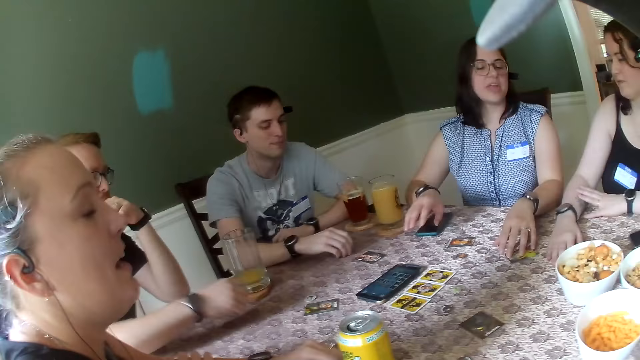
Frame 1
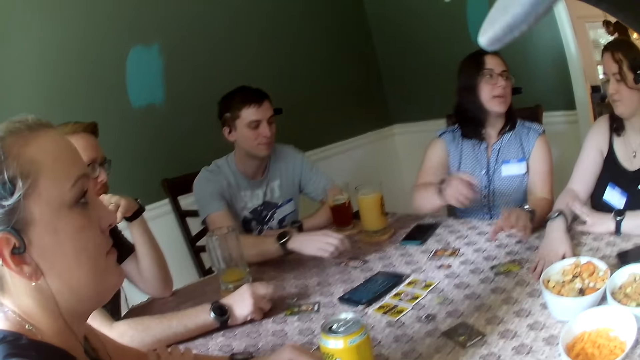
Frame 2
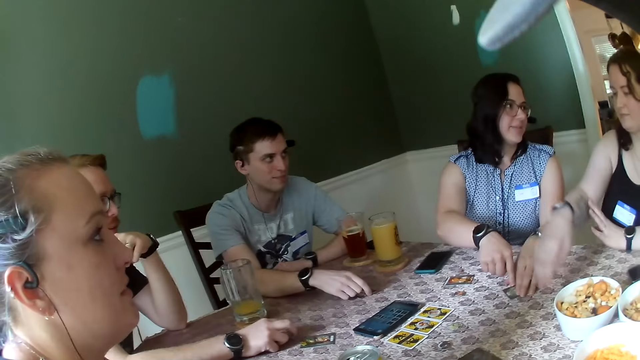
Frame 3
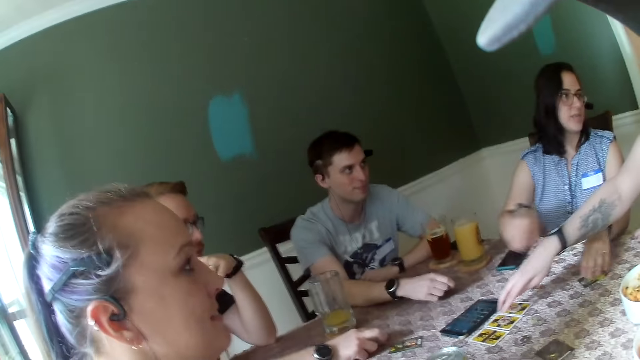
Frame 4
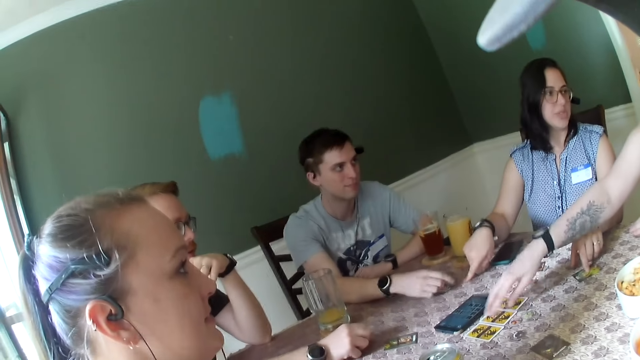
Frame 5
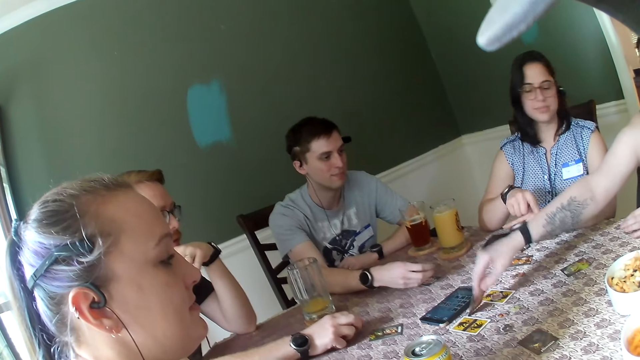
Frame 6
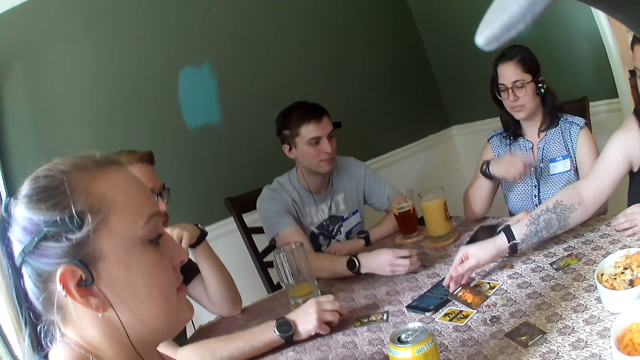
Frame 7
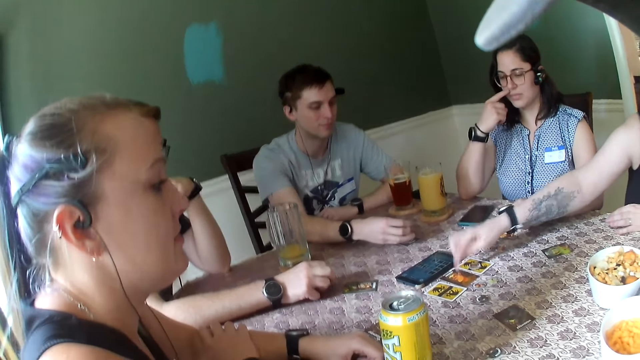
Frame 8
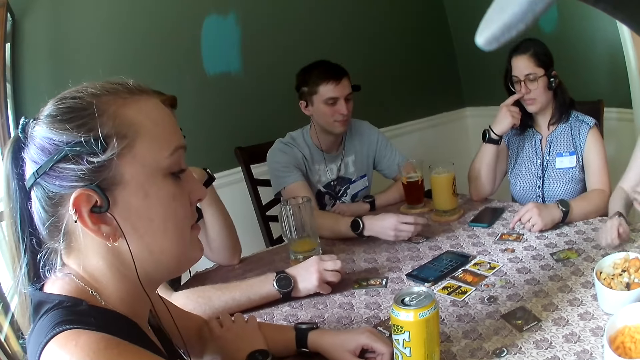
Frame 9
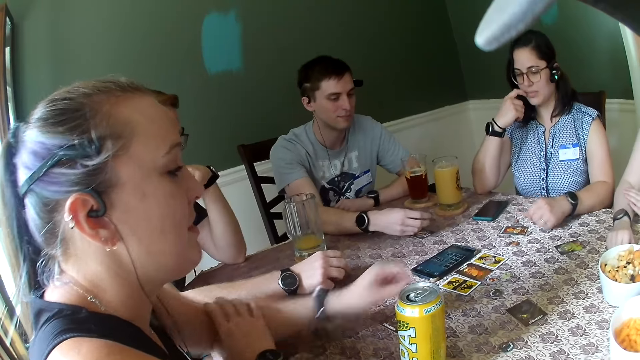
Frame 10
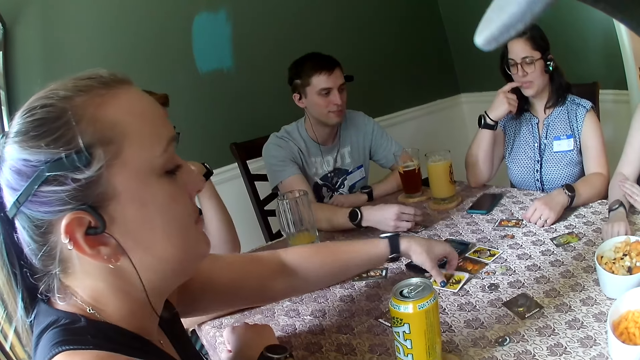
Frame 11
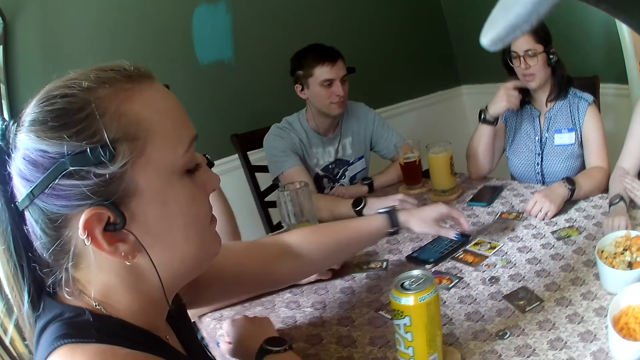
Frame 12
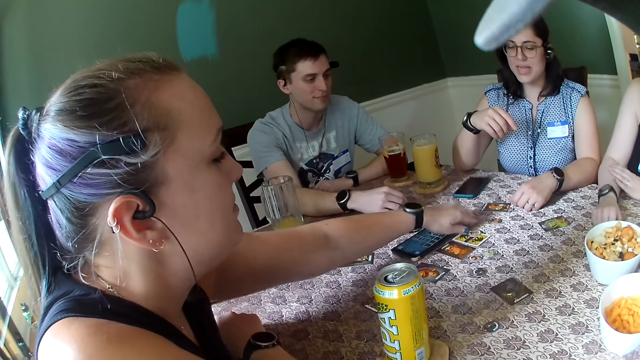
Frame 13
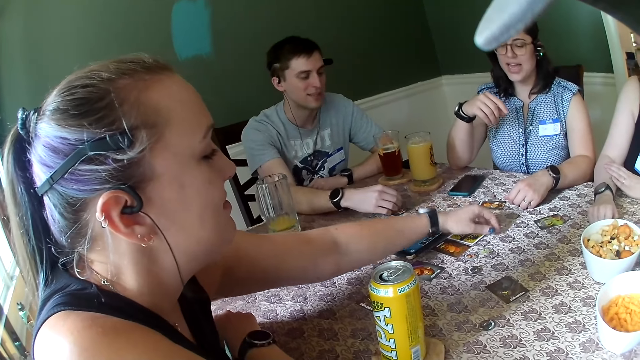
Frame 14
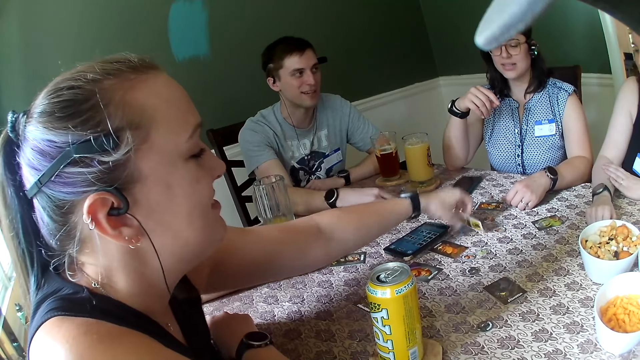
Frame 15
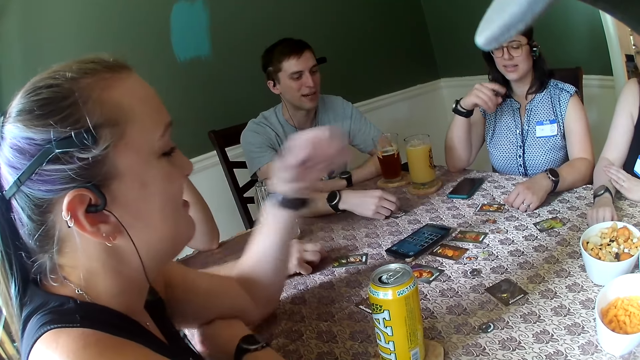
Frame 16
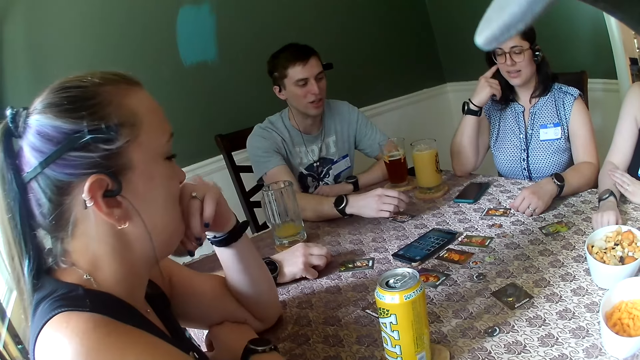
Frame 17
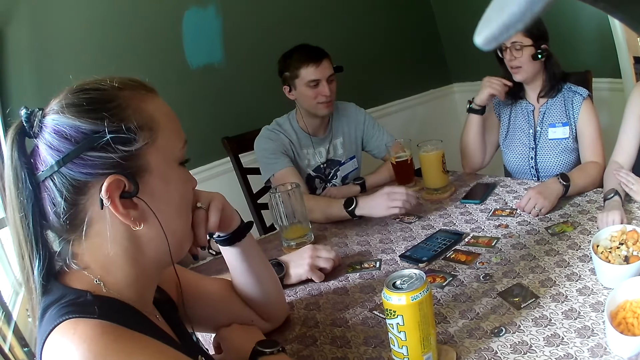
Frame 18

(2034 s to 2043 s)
A woman converses with another woman. The first woman opens a card on the table with her right hand. A third woman opens two cards on the table with her left hand. A man speaks to the first woman.

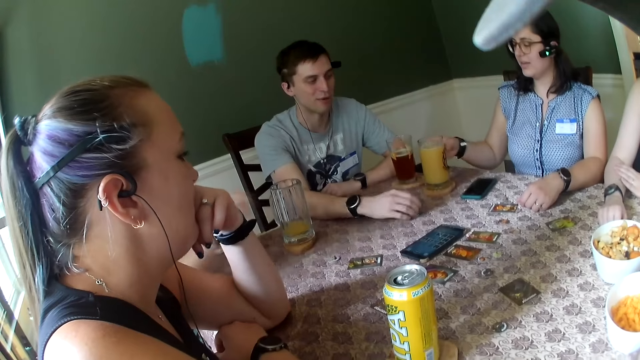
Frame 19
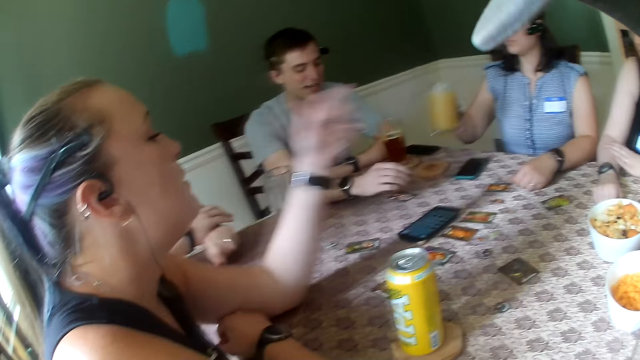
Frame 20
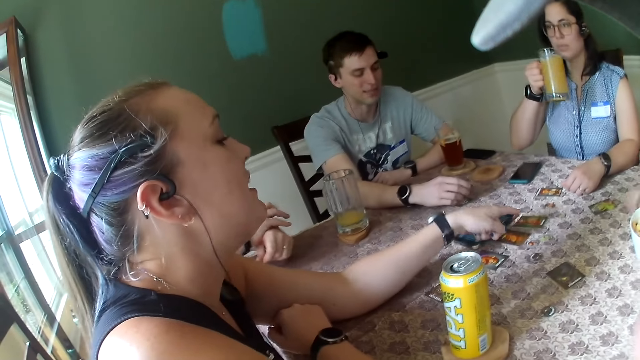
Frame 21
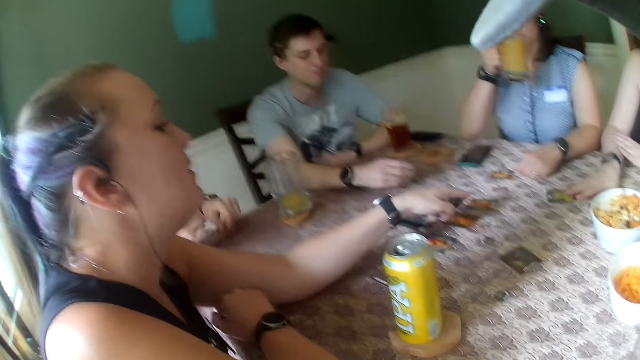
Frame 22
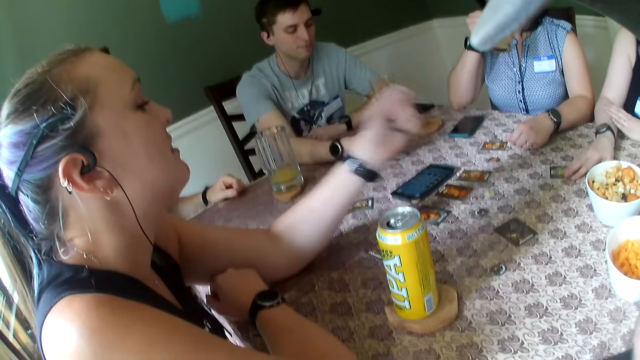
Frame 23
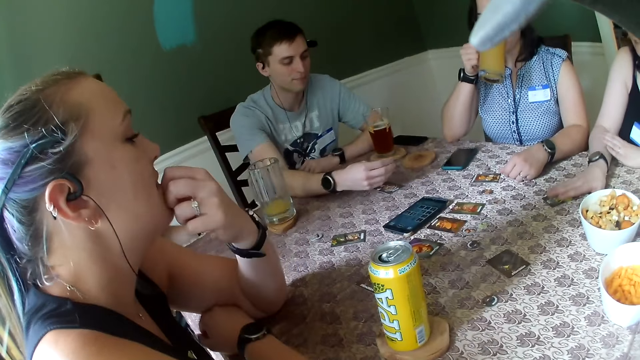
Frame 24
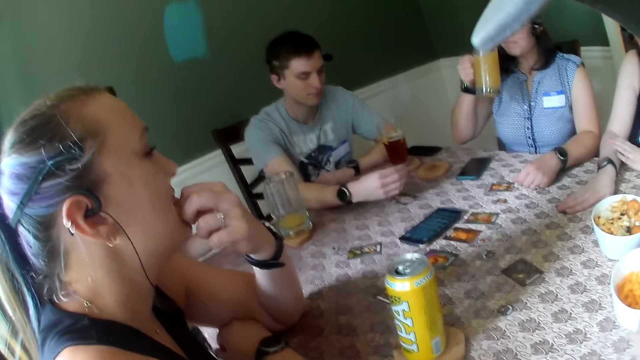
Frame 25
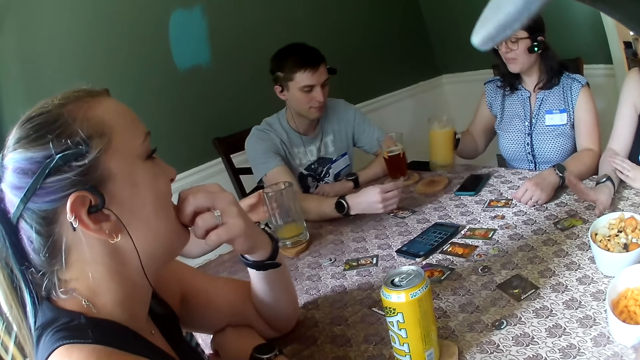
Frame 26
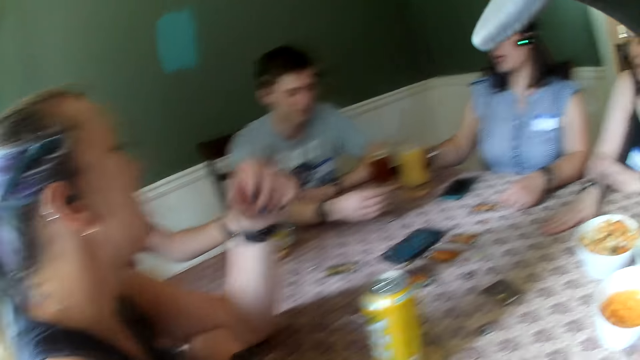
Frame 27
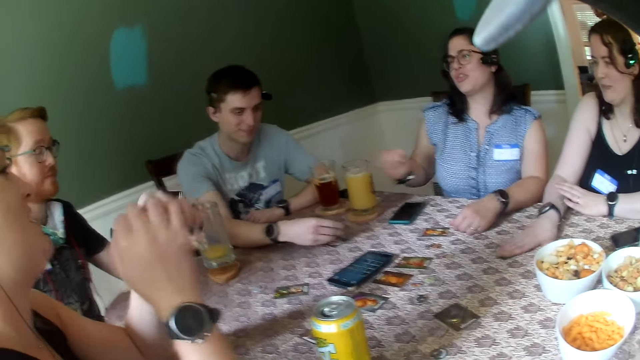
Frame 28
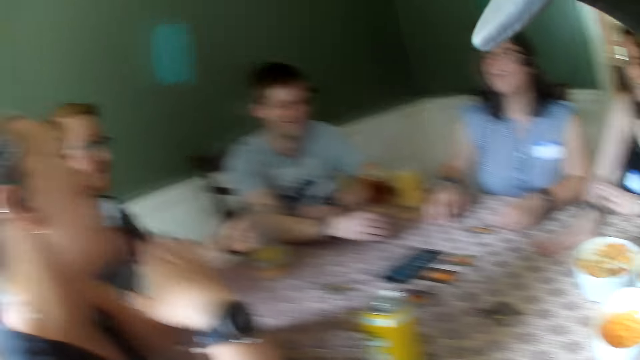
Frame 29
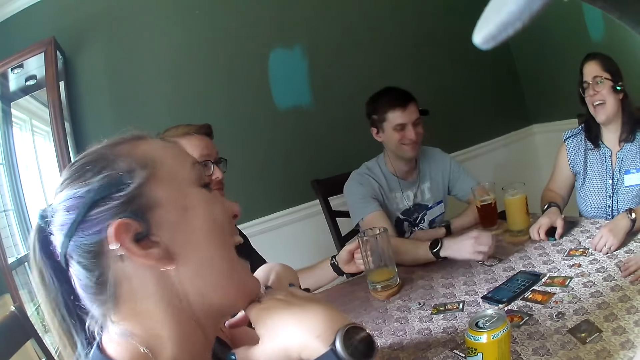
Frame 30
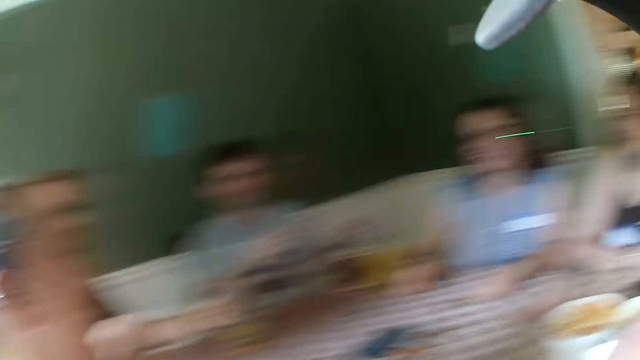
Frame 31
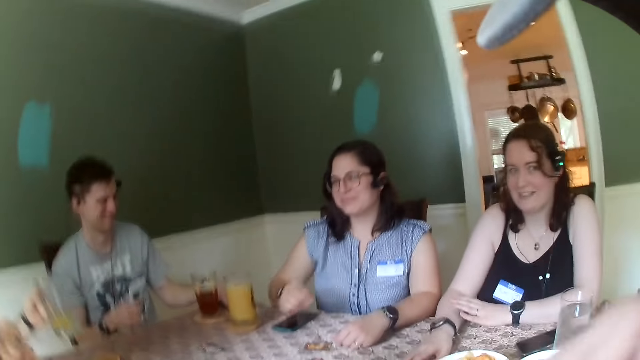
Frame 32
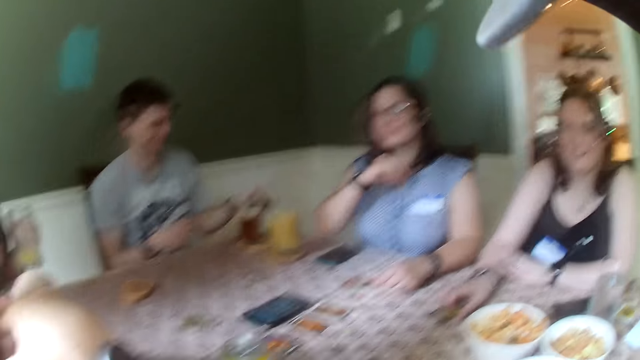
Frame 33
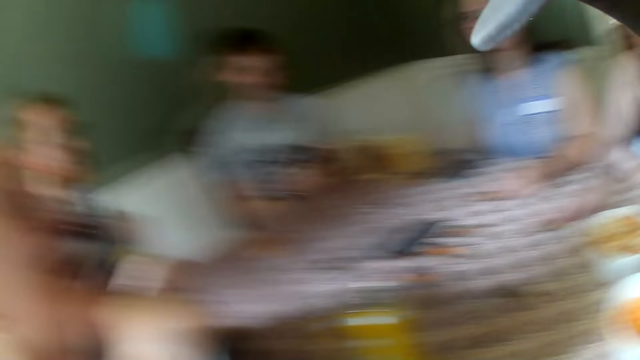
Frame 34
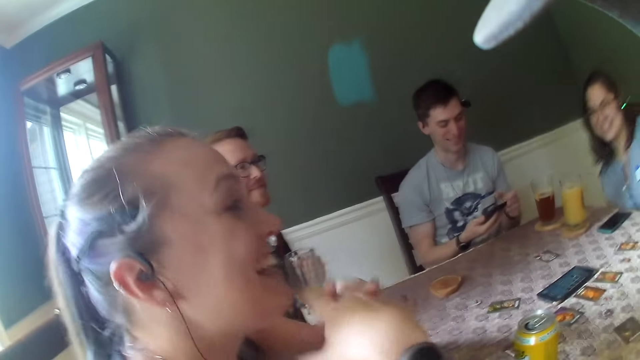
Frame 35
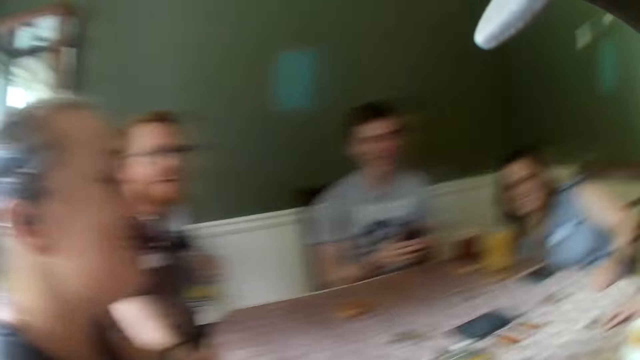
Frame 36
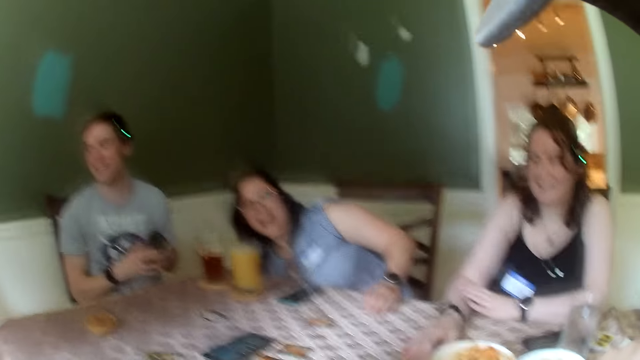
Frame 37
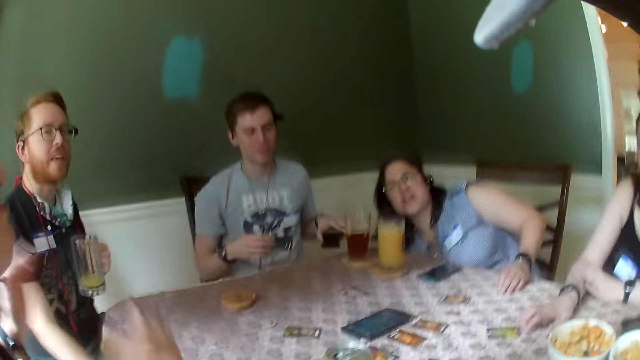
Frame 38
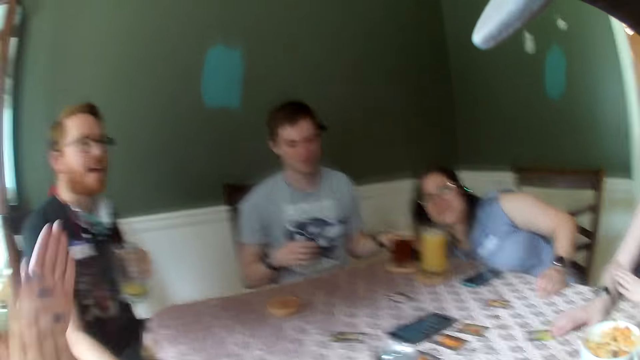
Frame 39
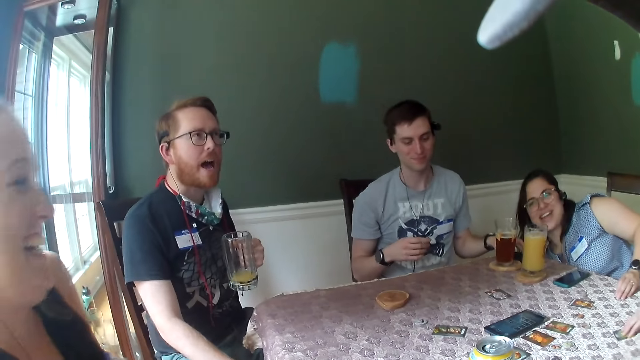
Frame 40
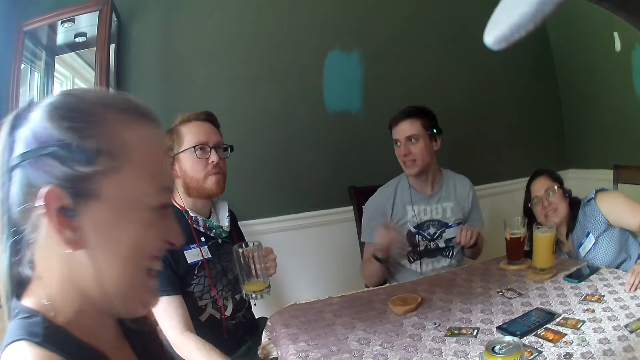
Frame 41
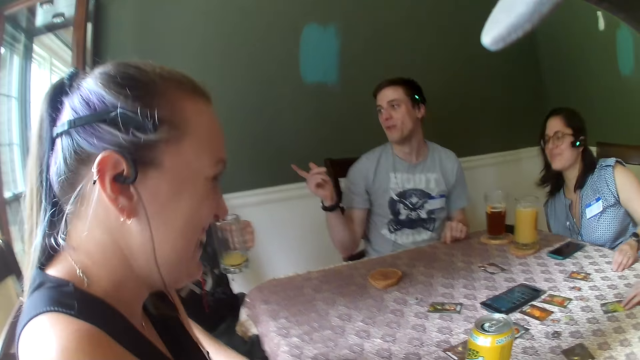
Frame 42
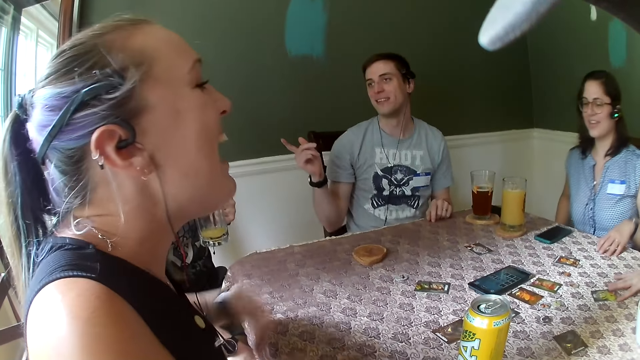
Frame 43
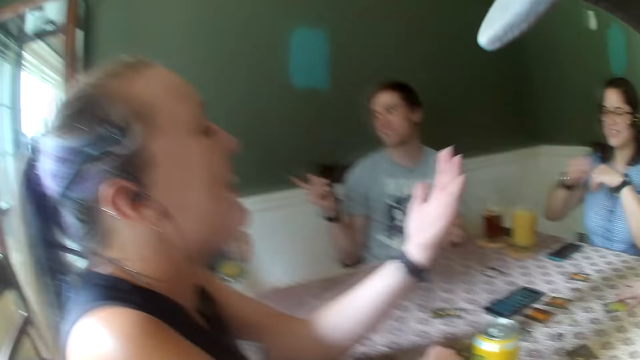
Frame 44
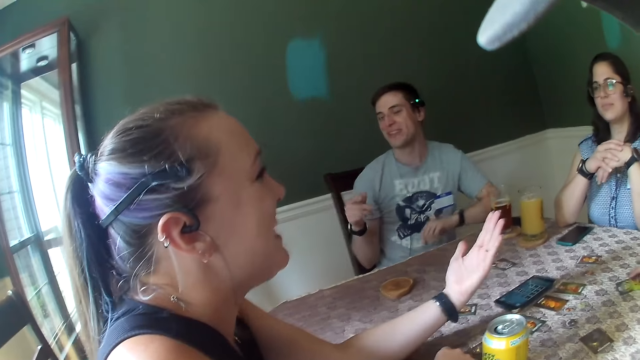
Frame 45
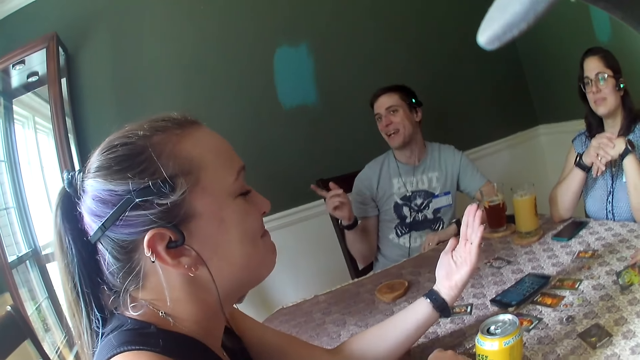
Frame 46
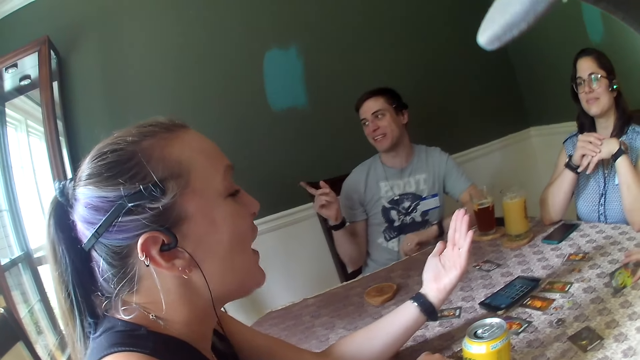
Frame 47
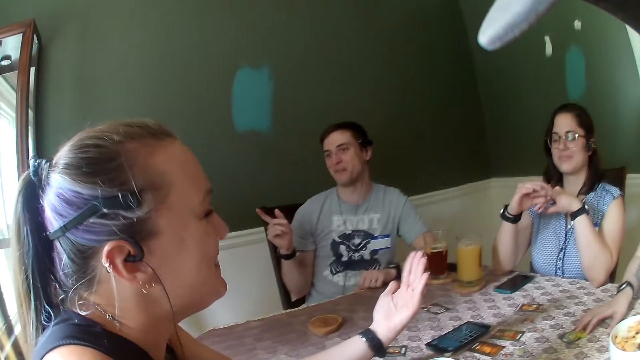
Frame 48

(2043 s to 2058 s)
A woman picks her glass cup from the table with her right hand. Another woman speaks to a third woman. The first woman drinks from the glass cup in her right hand. The third woman touches a card on the table with her right hand. The first woman places the glass cup on a coaster on the table with her right hand. The camera wearer speaks to everybody on the table. A man speaks to everybody on the table. Another man speaks to the first man. The second man points at the first man.
